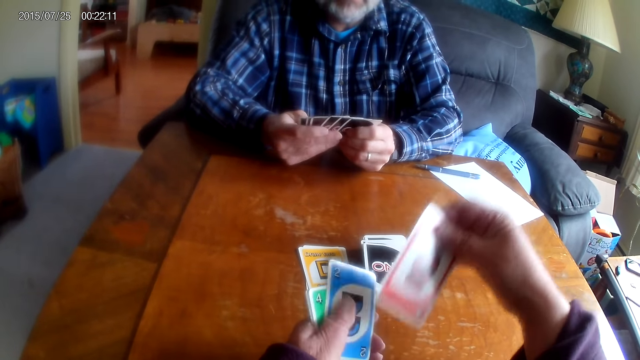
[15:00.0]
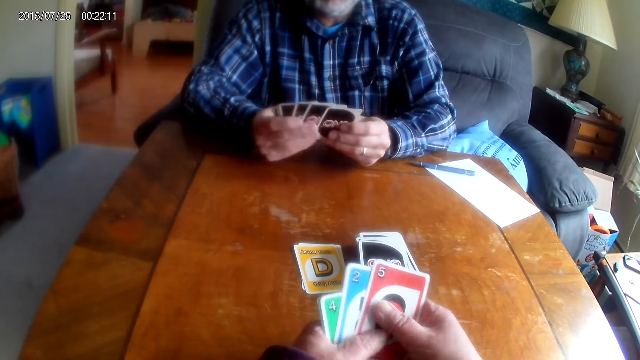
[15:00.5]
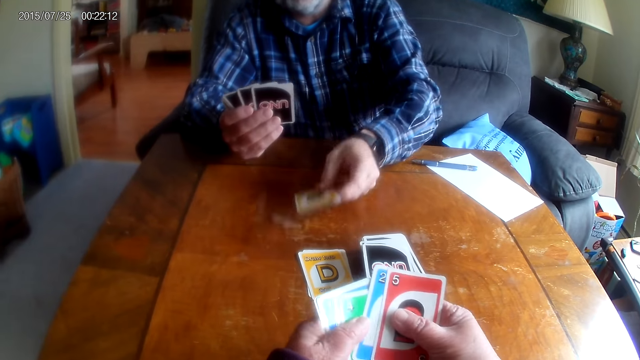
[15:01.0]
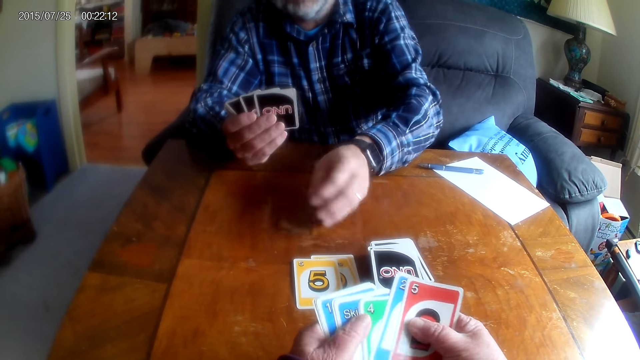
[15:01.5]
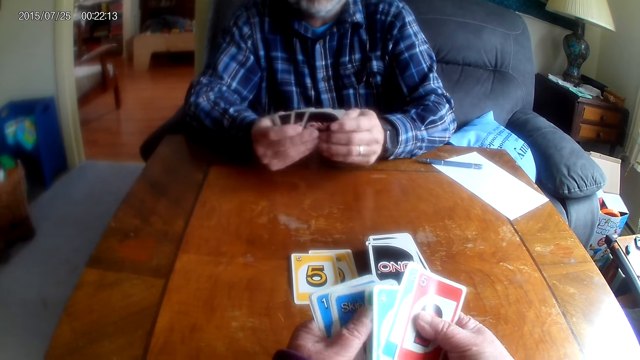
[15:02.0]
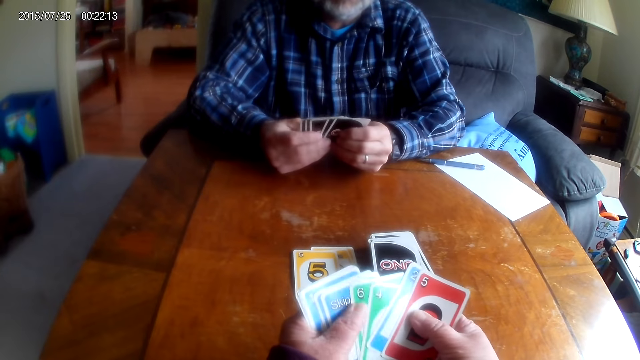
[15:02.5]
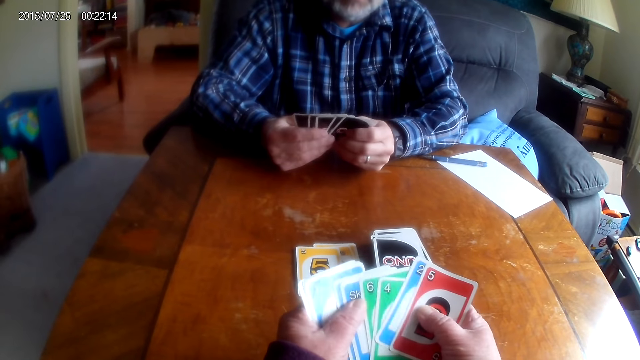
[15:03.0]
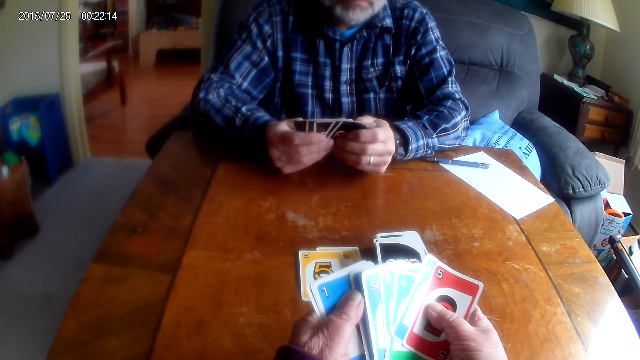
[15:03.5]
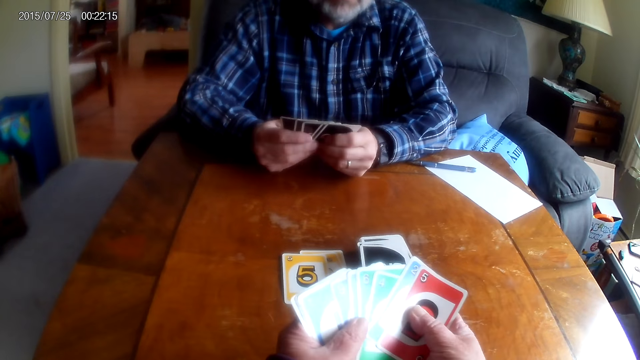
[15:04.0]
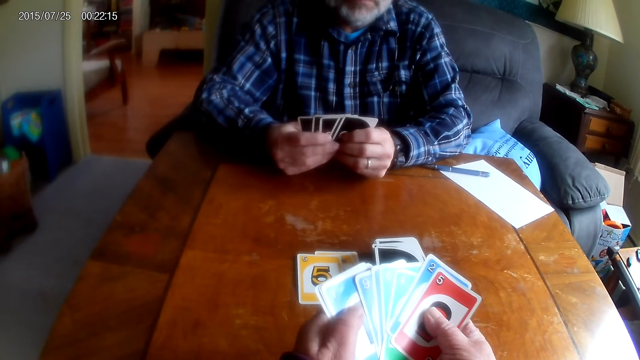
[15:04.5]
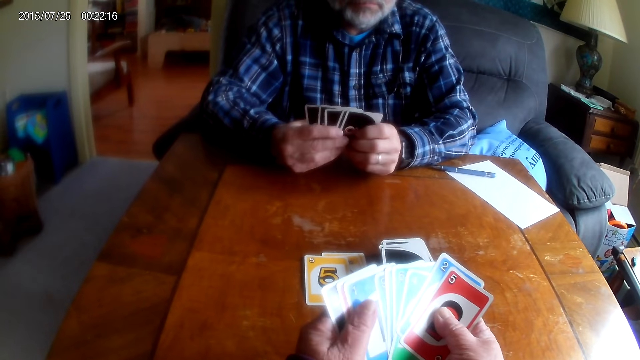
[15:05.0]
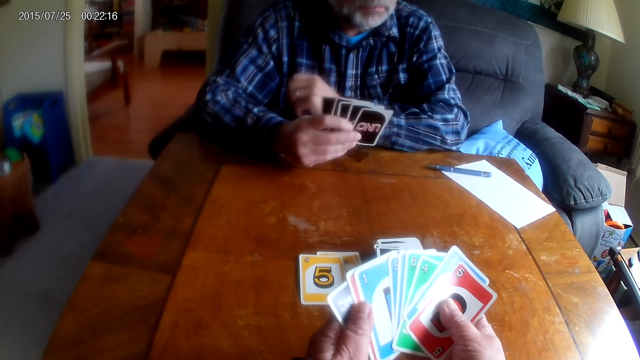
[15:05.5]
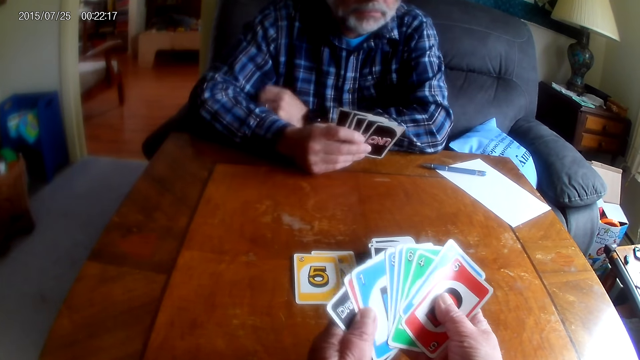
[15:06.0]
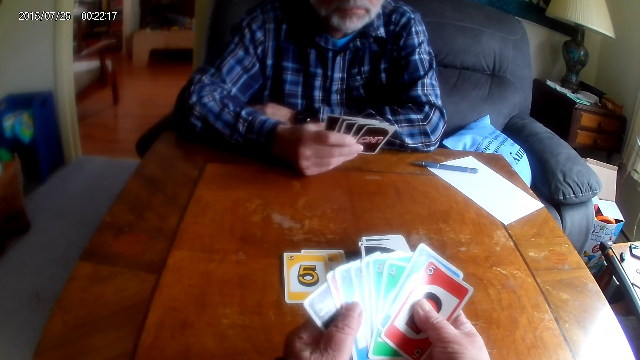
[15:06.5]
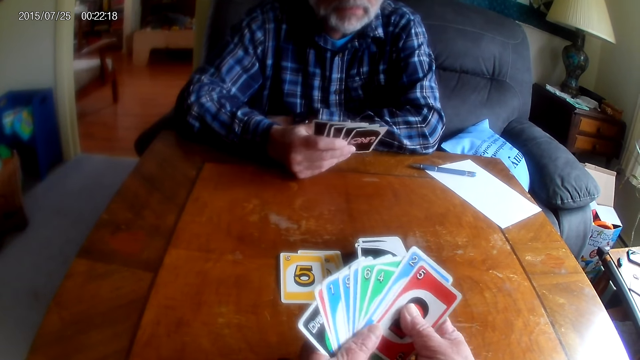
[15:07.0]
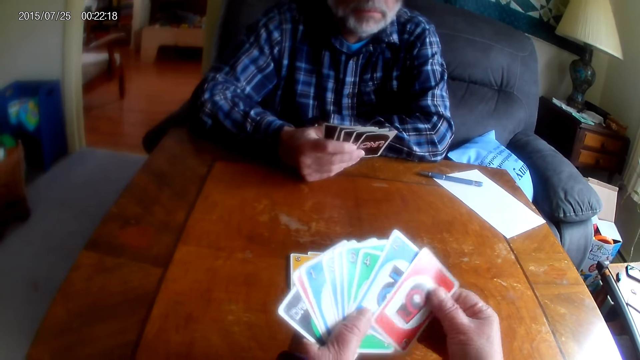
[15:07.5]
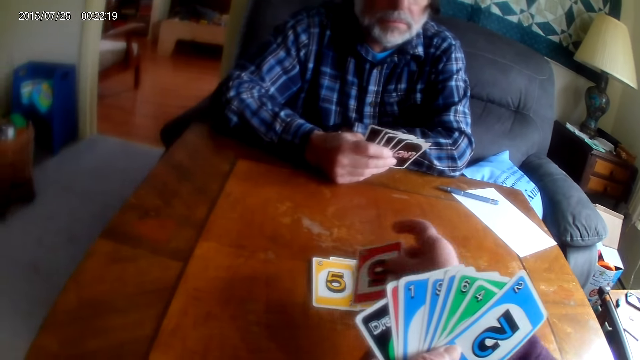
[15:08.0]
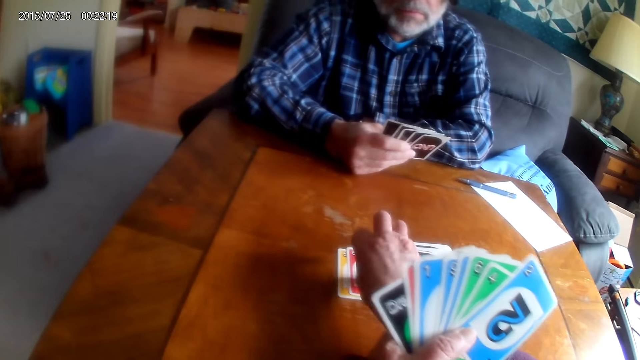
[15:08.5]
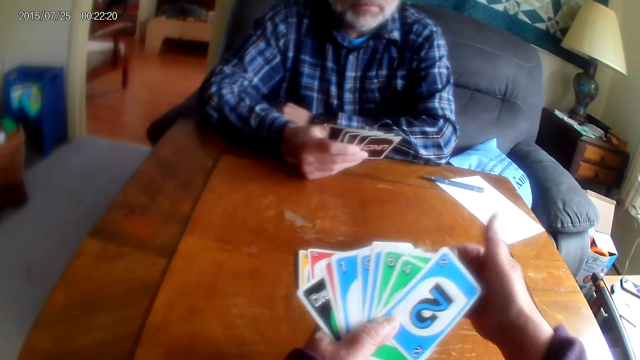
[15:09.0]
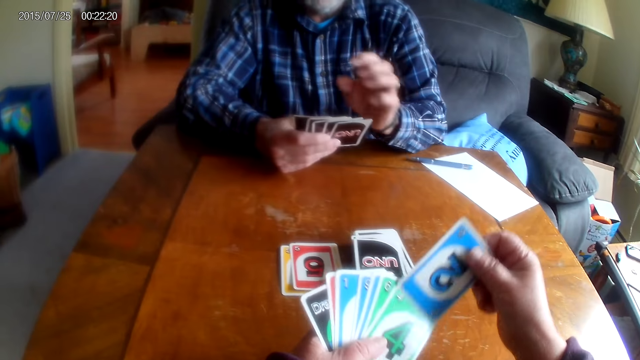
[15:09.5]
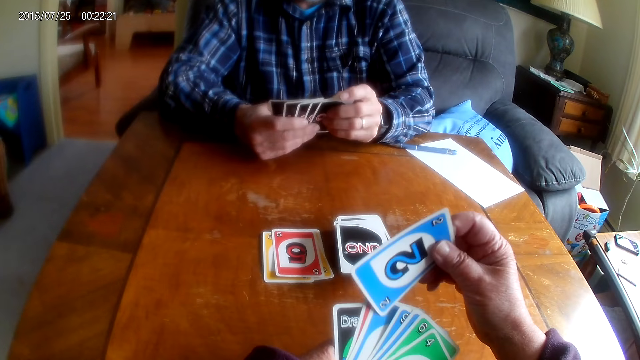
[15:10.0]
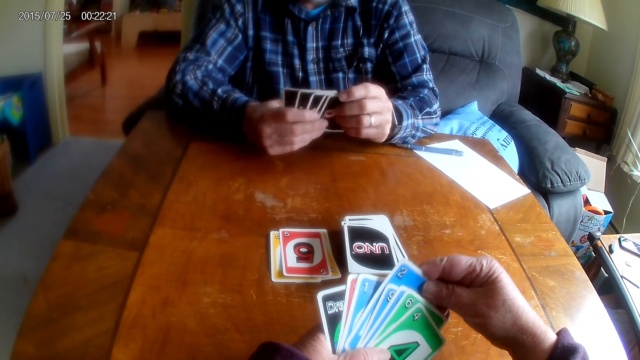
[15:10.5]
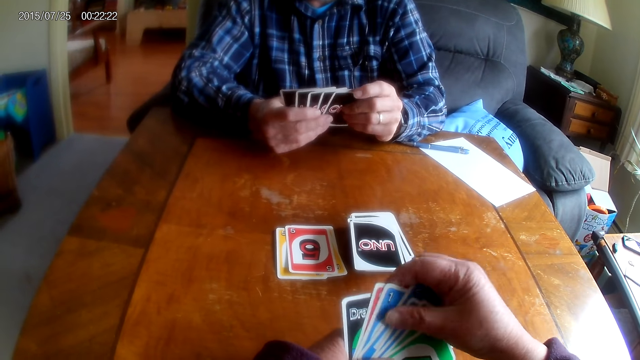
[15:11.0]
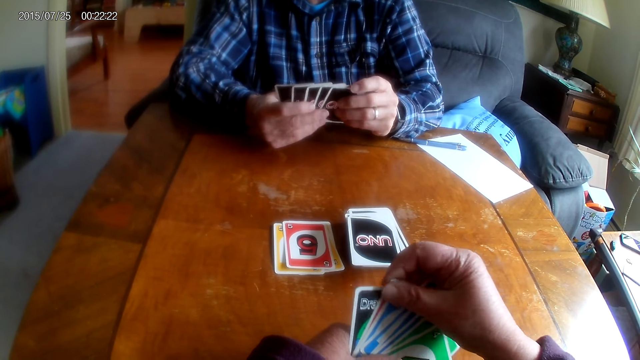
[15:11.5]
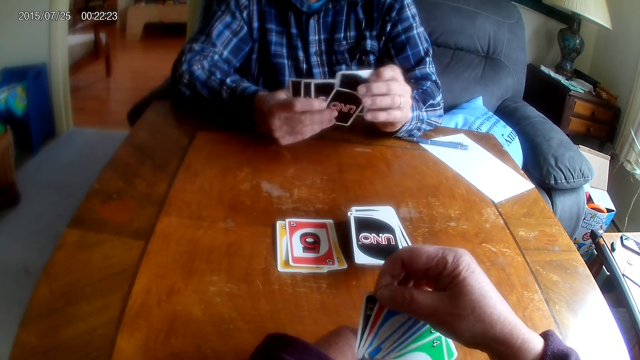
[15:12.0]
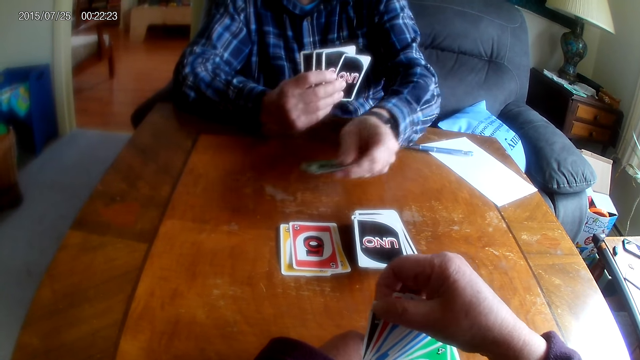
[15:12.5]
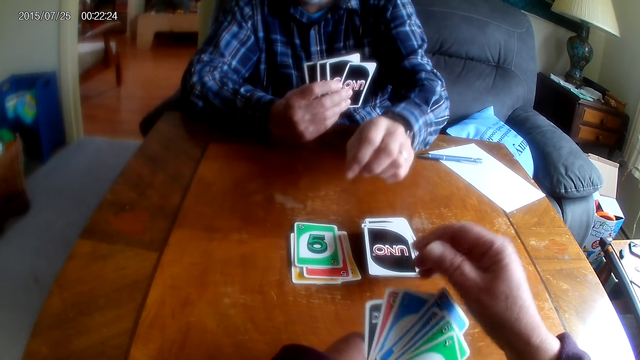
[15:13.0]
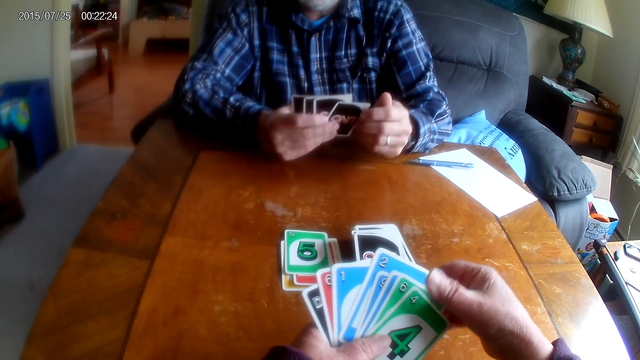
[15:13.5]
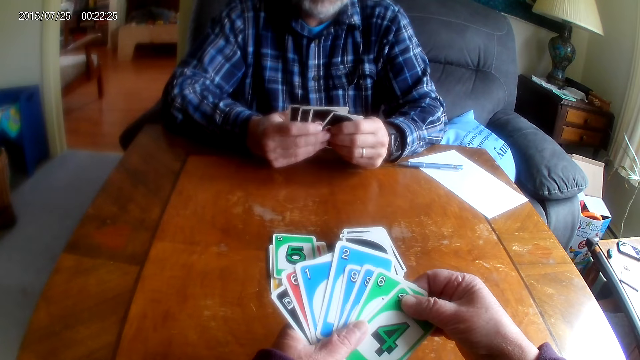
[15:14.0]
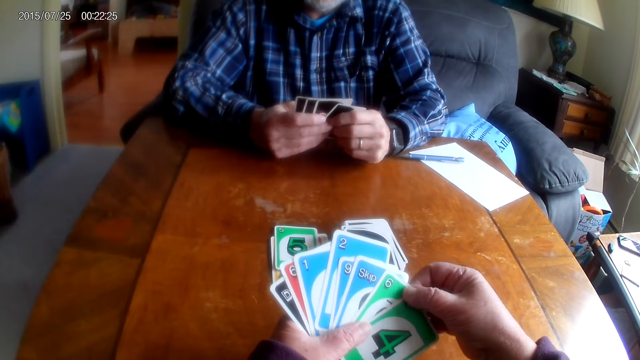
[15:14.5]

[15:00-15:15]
A man puts a card on the table. The camera wearer places an Uno card on the table. They shuffle the cards. The man puts a card on the table.

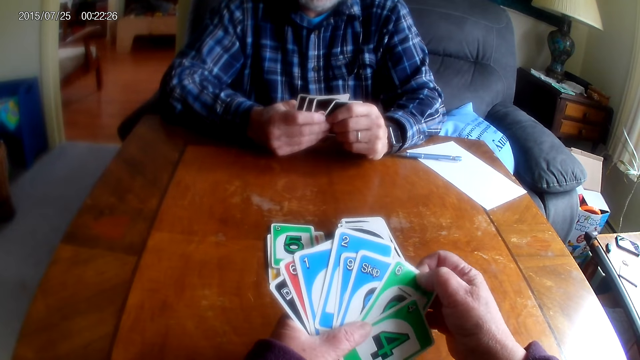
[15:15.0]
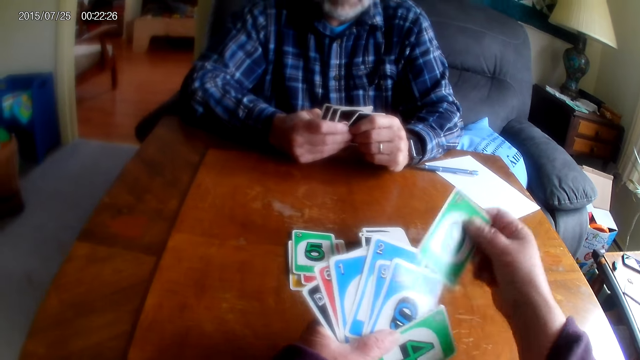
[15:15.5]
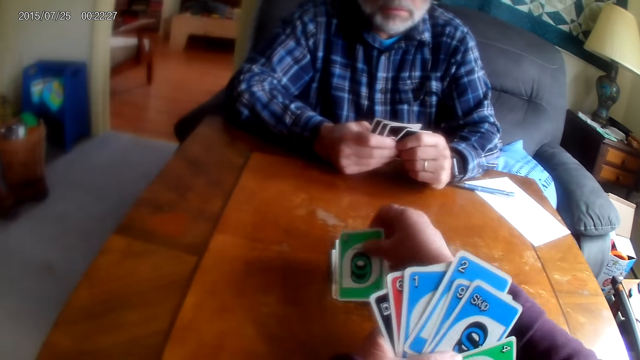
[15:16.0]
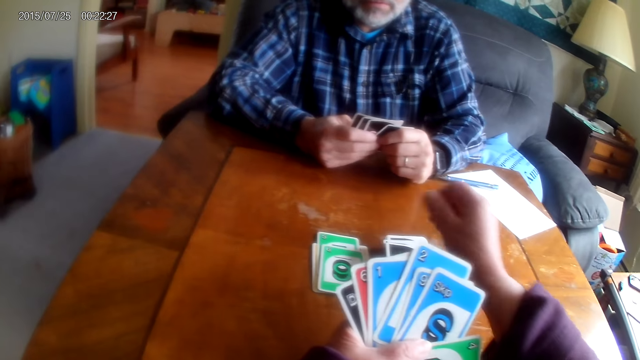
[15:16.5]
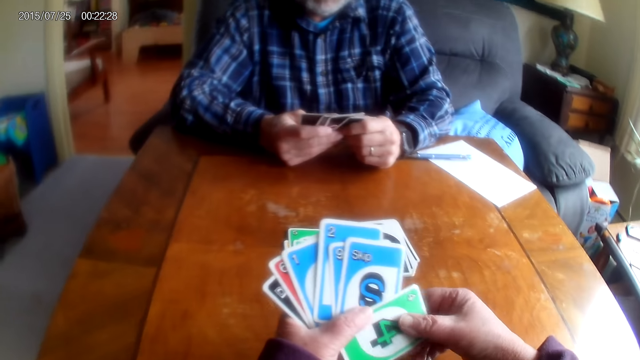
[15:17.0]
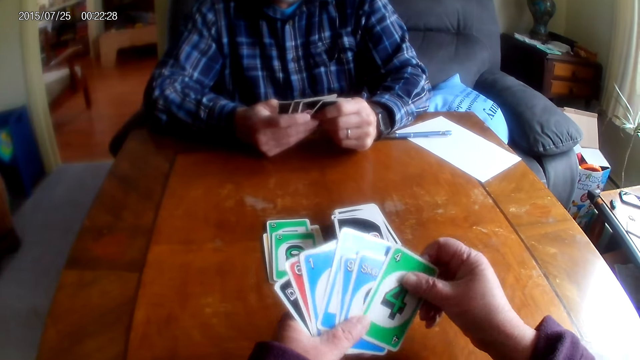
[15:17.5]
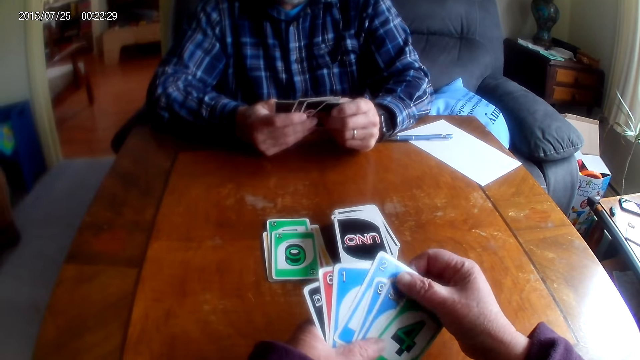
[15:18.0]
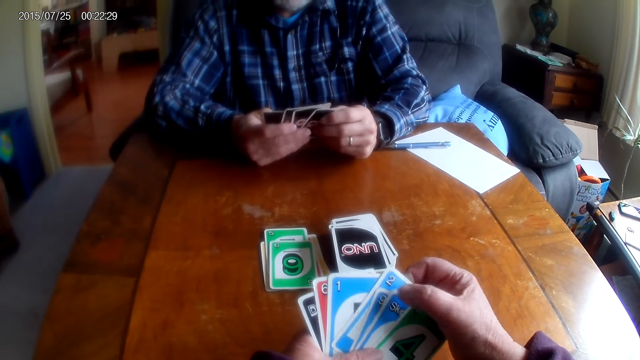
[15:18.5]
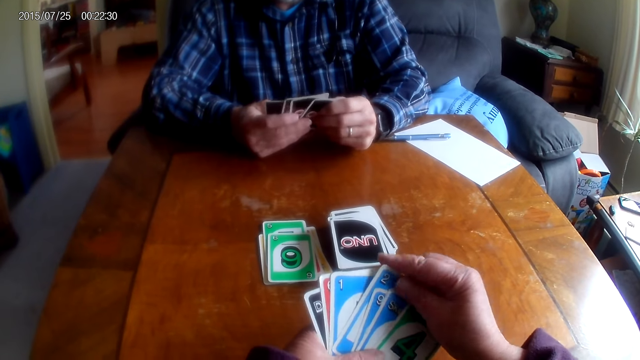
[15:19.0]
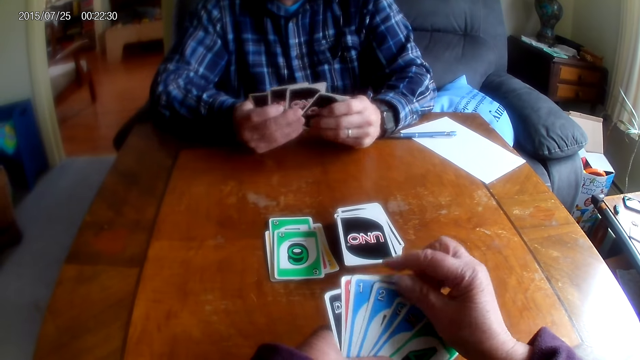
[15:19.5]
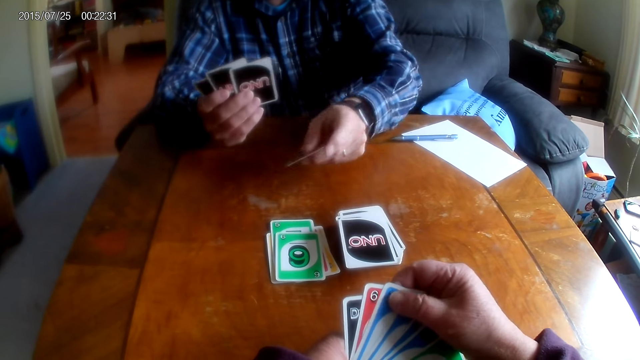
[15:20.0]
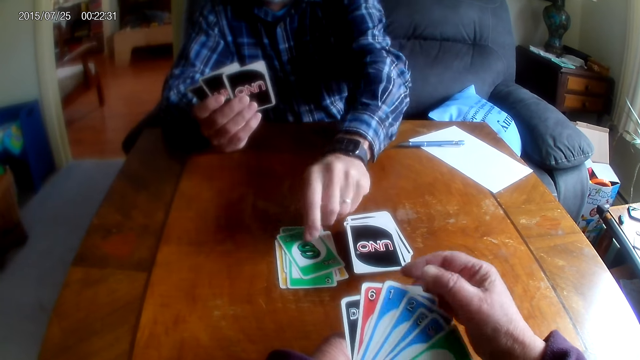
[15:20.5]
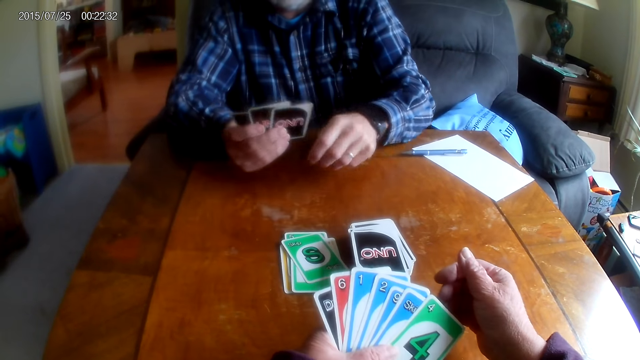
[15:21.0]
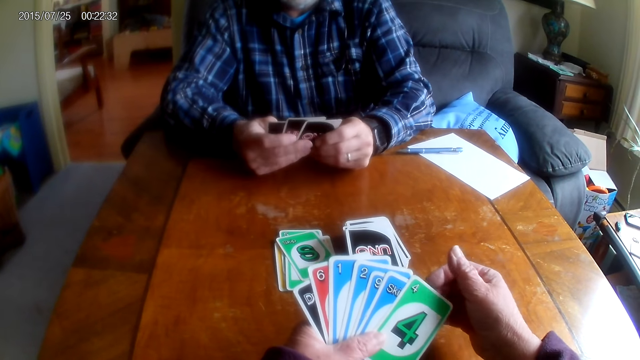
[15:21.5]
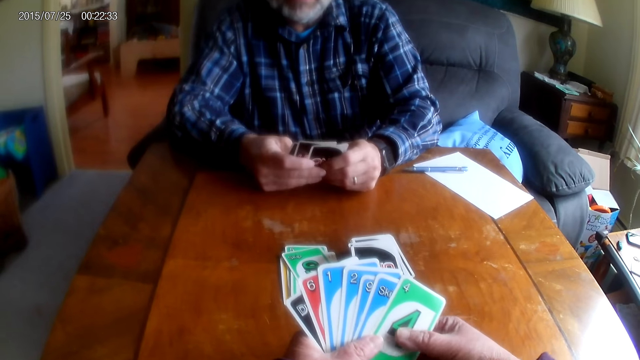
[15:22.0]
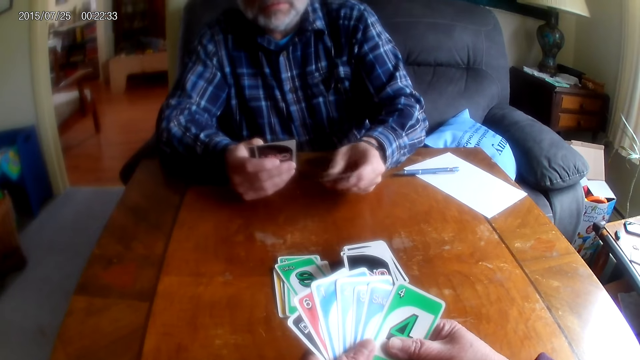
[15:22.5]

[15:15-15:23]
The camera wearer places an Uno card on the table. A man puts a card on the table.
